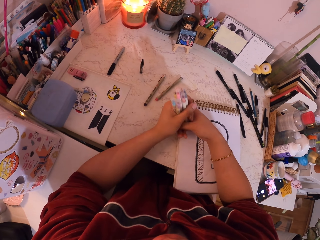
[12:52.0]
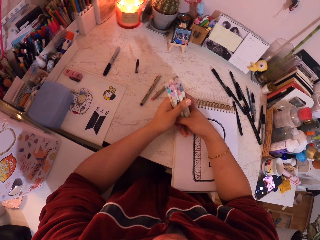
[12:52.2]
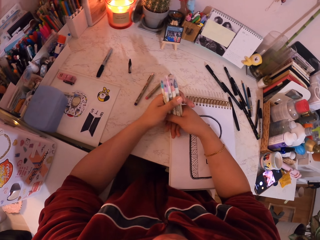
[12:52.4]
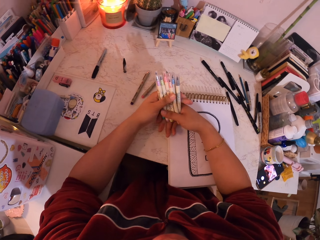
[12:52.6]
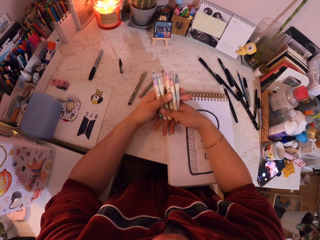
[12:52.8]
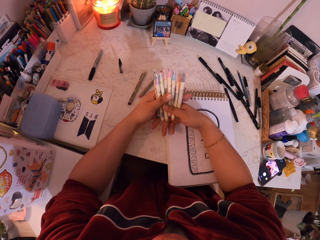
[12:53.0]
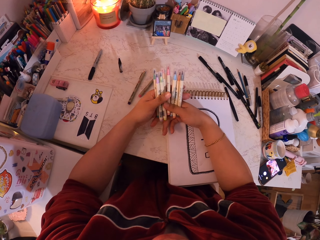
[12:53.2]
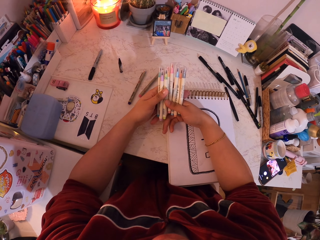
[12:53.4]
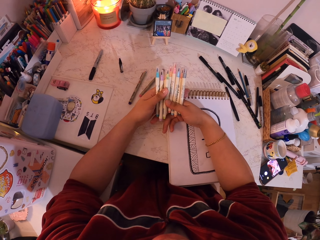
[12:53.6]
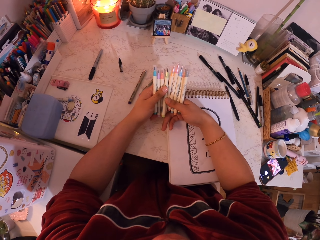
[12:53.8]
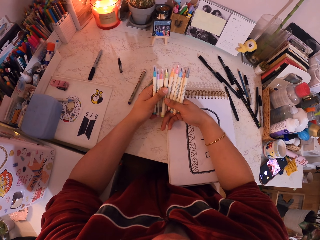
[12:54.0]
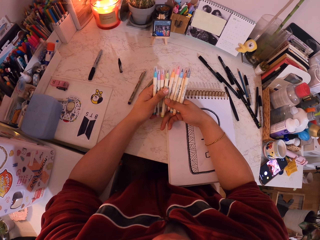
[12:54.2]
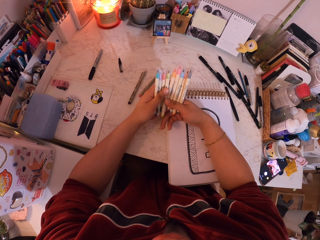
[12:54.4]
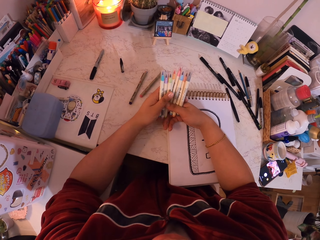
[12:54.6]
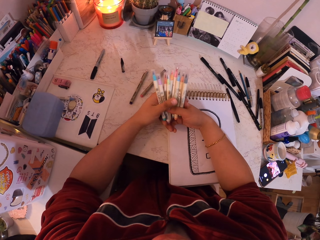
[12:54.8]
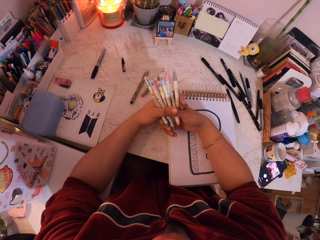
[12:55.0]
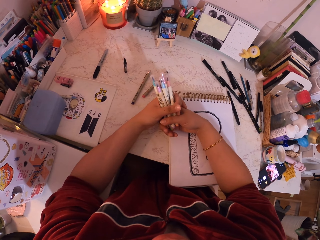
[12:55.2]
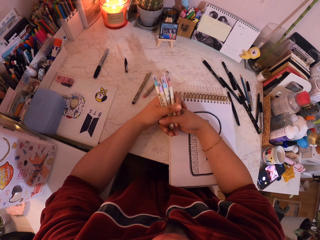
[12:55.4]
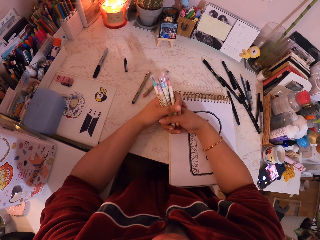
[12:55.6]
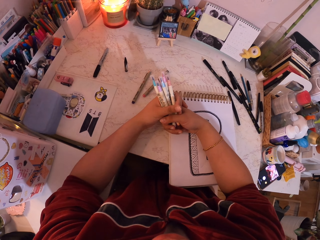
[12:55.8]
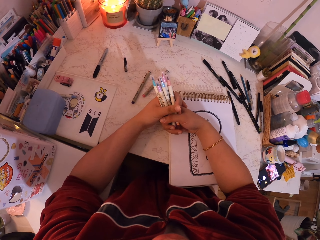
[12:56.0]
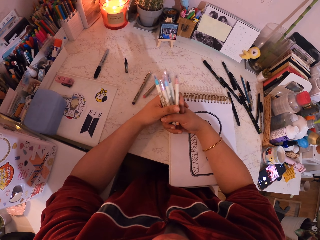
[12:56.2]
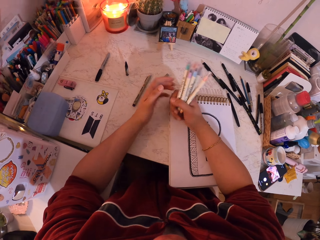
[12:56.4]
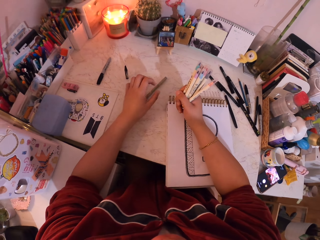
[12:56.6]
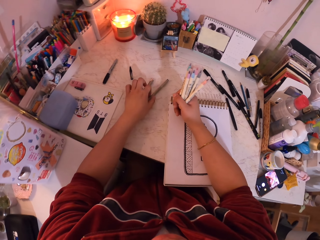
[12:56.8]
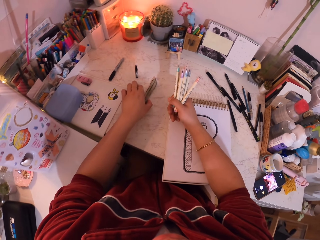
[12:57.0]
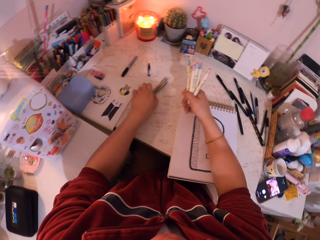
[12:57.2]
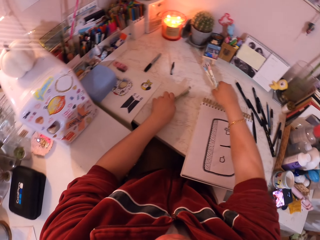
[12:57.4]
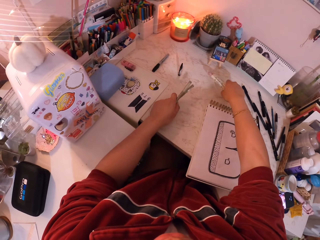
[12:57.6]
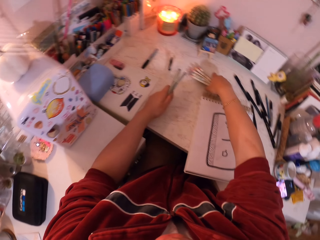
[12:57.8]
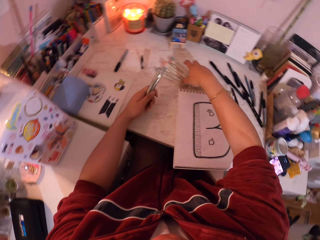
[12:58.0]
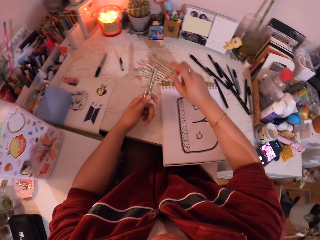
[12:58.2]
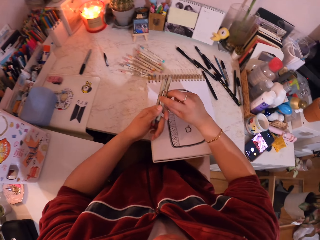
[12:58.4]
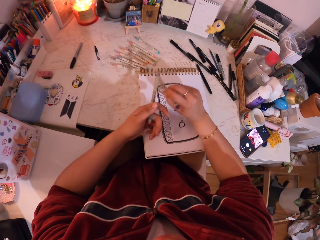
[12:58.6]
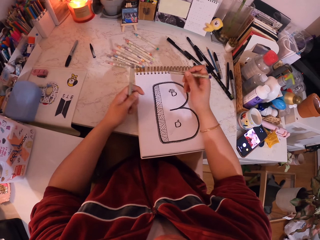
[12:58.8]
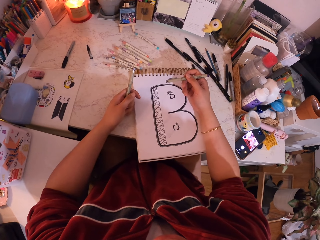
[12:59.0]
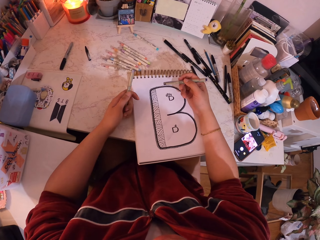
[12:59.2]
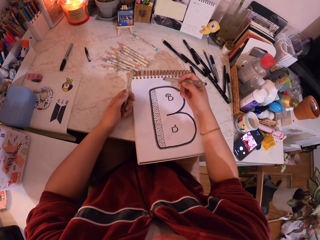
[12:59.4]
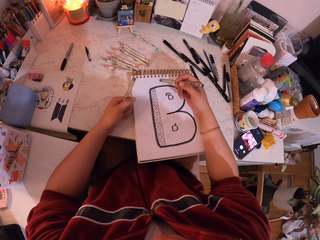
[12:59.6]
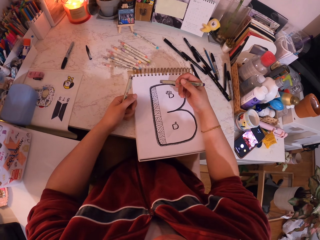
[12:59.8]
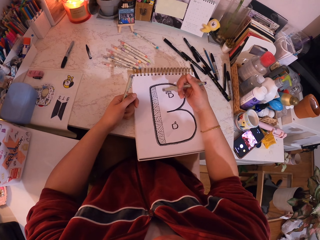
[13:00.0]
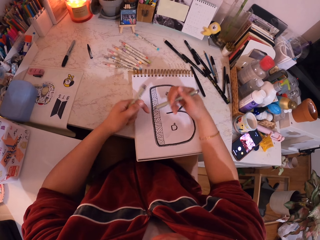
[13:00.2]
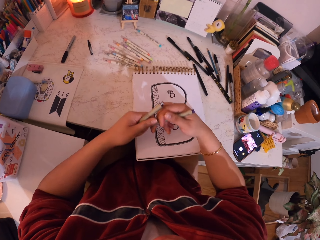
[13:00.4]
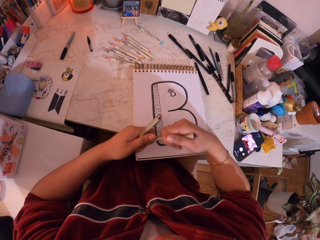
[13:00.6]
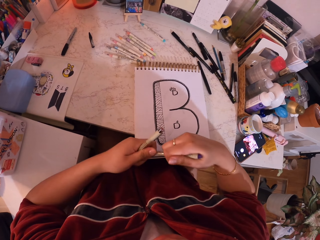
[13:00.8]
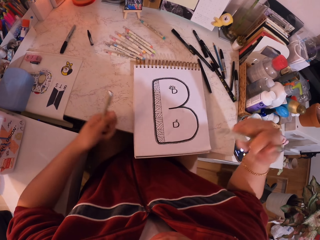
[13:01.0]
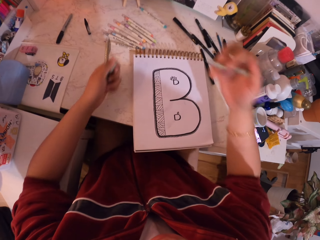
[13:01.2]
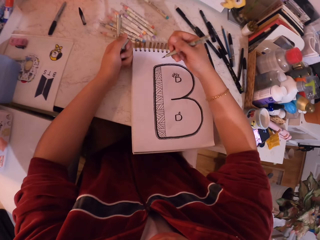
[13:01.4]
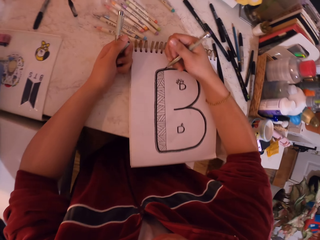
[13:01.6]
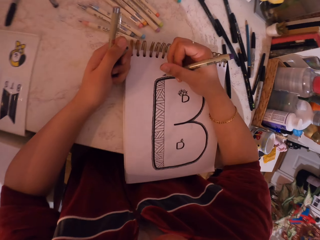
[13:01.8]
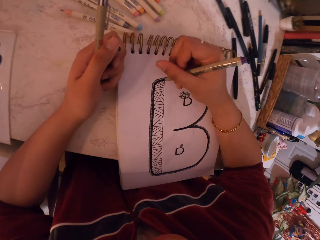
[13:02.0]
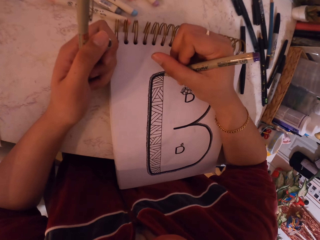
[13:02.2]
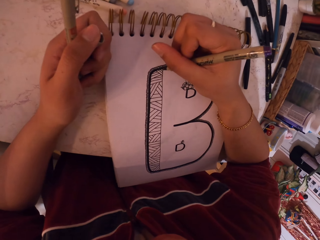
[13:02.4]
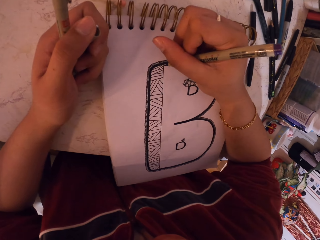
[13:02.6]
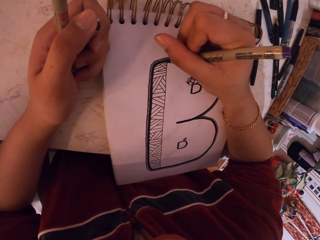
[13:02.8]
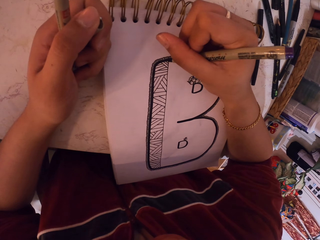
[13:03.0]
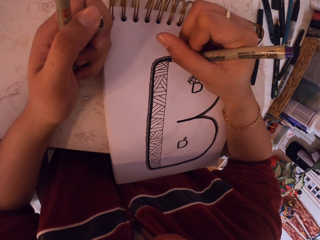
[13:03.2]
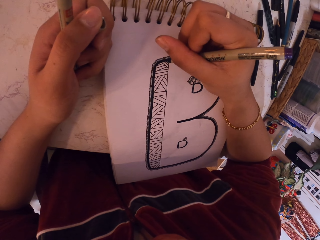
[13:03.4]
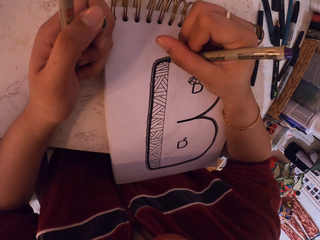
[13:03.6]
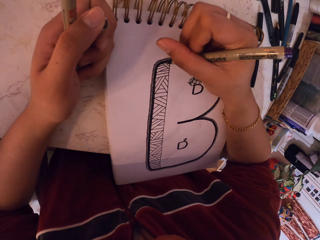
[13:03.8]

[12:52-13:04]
The camera wearer knocks the pens on the table. They look at the pens. They hold the pens with two hands. They pass the pens from the left to the right hand. They pick a pen on the table. They pick the pens from the table and put the pens on the table. They pass the pen from the left hand to the right hand. They look at the book. They remove the lid from the pen. They move the pen towards the book. They draw on the book with the pen.

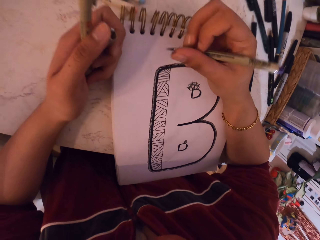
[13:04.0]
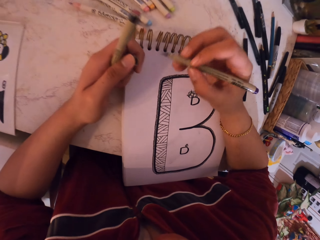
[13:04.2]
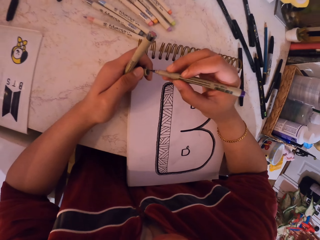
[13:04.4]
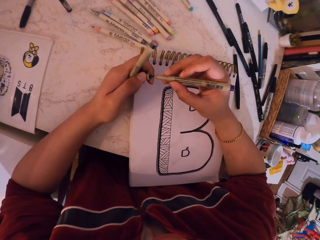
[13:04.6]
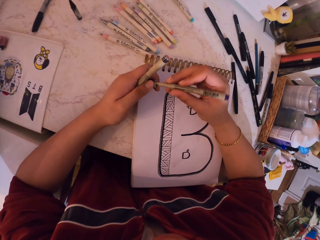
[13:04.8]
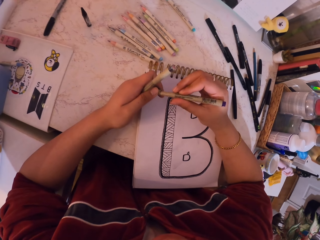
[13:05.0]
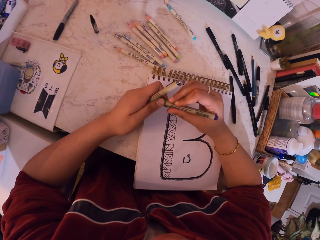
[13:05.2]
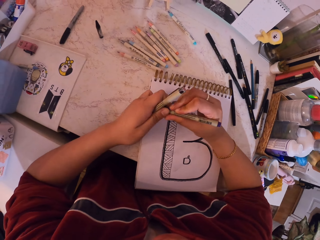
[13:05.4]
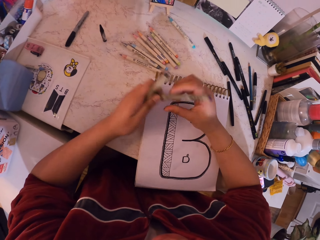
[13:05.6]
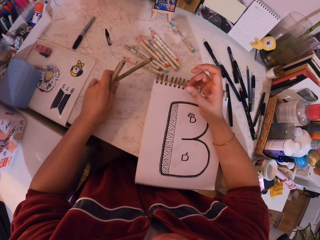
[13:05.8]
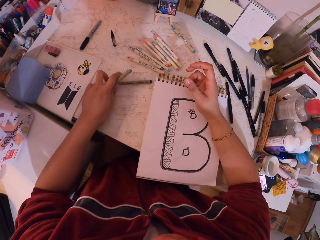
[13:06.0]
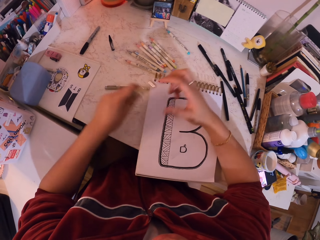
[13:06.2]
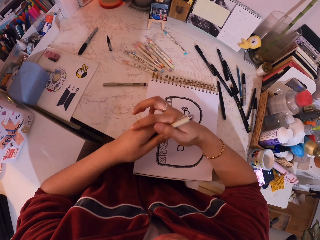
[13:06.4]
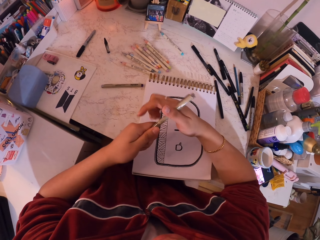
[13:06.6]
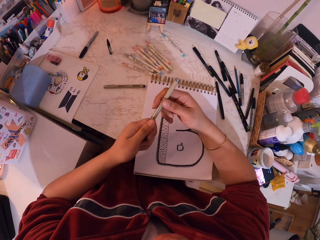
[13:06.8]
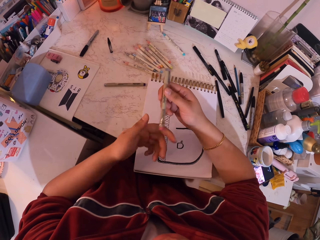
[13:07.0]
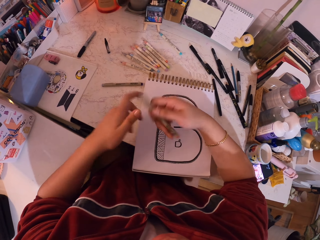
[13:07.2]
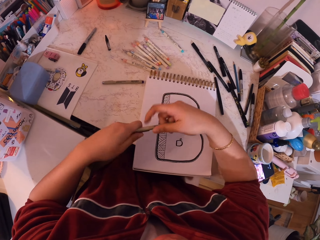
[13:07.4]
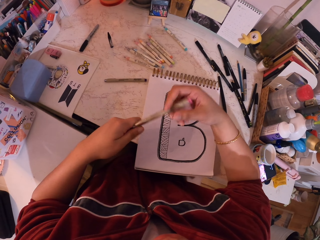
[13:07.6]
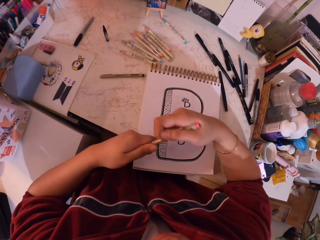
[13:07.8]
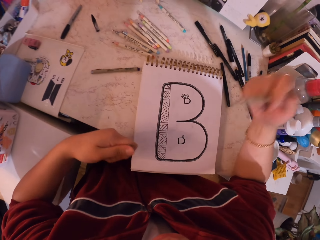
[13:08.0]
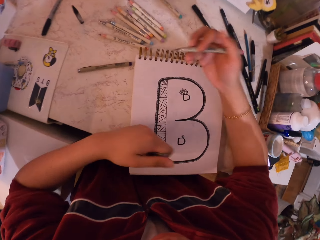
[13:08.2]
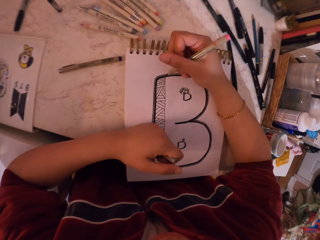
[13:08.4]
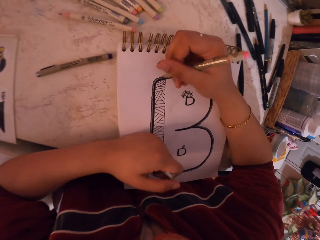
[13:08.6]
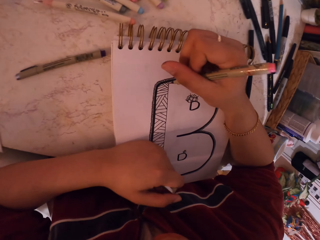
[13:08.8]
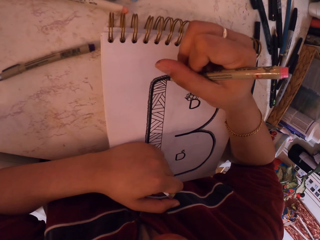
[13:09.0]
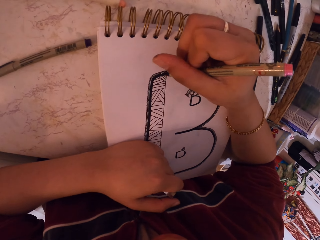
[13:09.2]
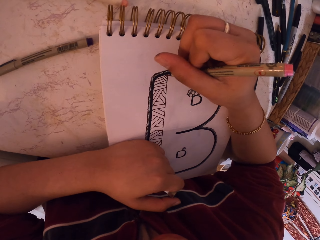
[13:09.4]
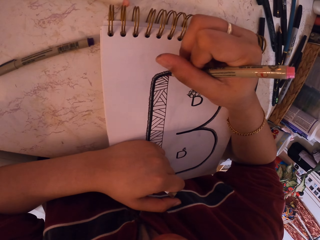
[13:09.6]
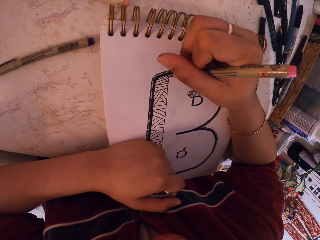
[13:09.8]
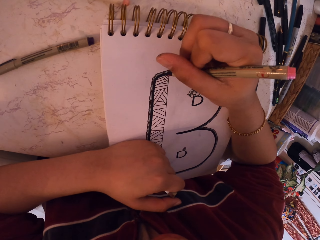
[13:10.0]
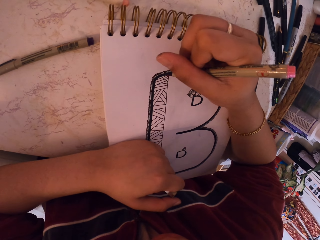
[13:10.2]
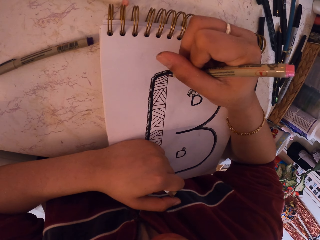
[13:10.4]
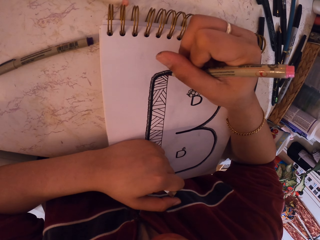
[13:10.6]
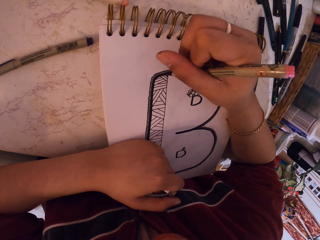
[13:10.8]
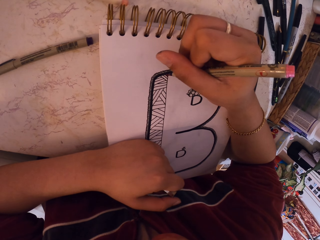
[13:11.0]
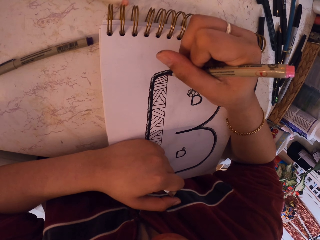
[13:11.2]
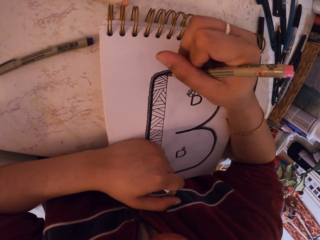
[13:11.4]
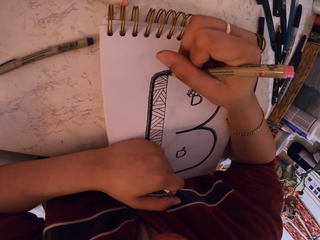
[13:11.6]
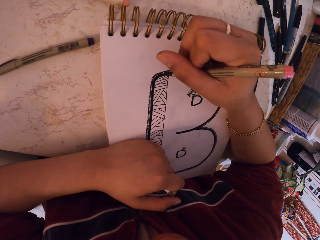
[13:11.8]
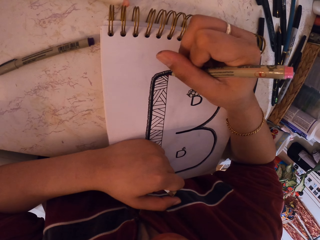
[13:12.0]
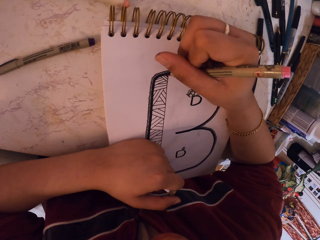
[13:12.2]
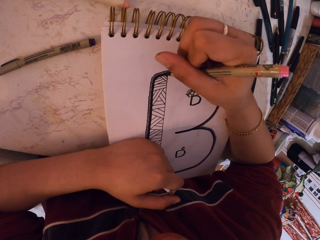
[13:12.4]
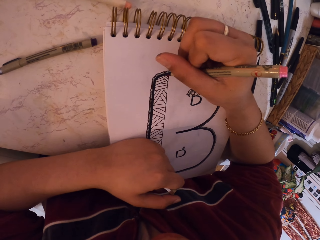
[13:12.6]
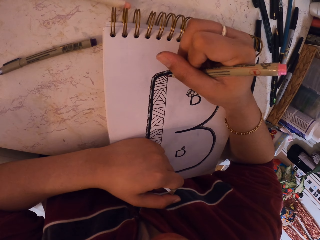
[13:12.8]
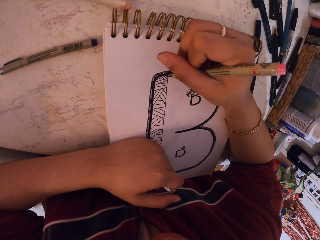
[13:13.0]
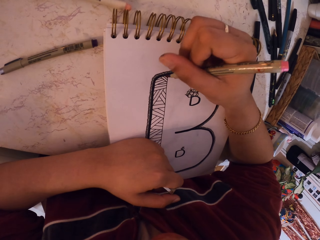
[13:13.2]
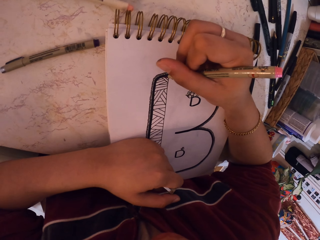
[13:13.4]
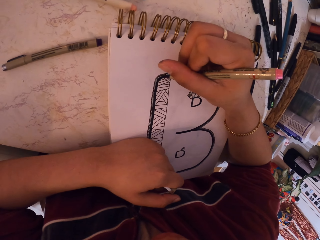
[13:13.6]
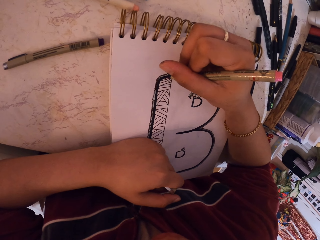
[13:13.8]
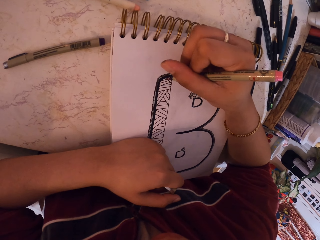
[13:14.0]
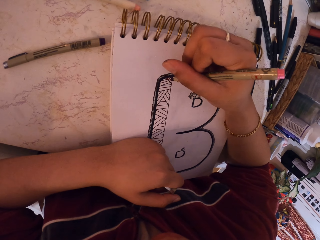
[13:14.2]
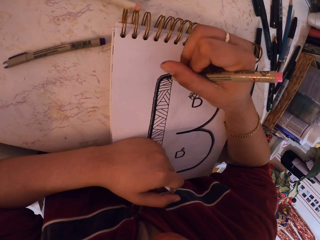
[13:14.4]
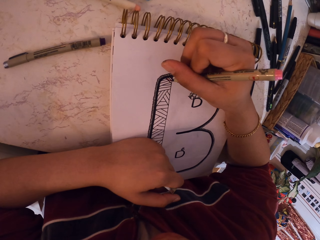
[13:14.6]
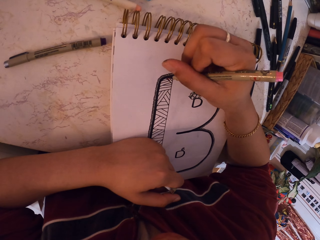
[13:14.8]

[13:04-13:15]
The camera wearer removes the pen from the book. They close the pen with its cap. They put the pen on the table. They change the pen from the left to the right hand. They rotate the pen. They remove the cap from the pen. They move the hand towards the book. They draw on the book with the pen.
